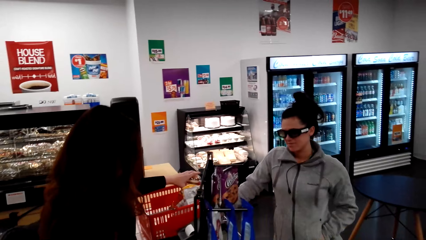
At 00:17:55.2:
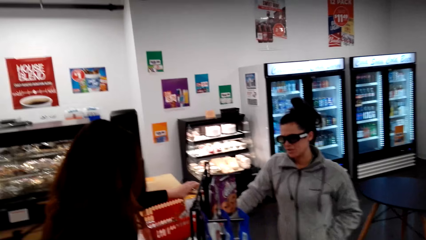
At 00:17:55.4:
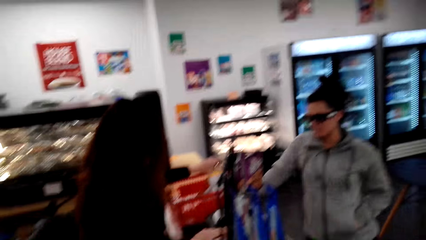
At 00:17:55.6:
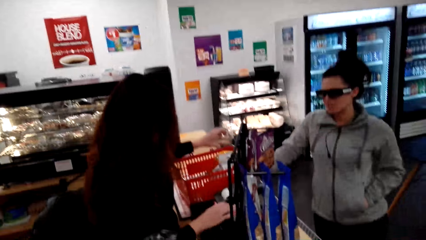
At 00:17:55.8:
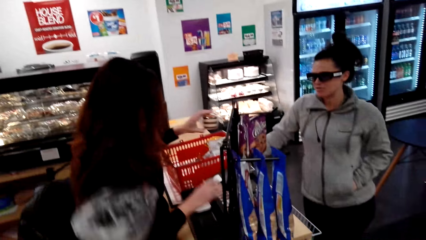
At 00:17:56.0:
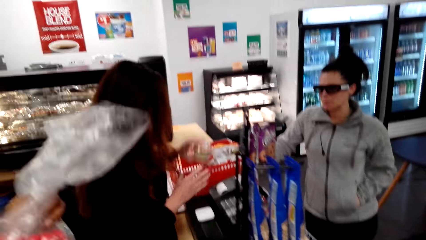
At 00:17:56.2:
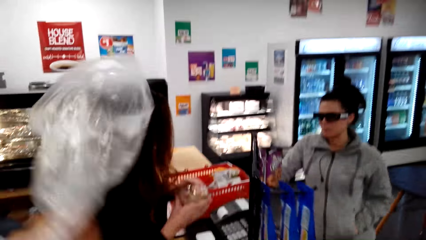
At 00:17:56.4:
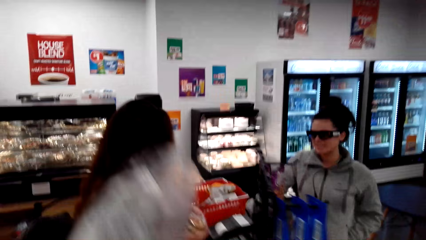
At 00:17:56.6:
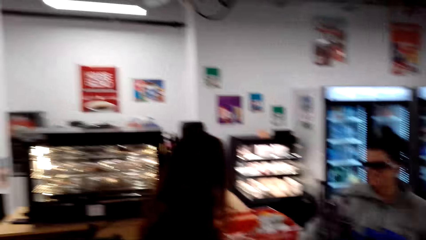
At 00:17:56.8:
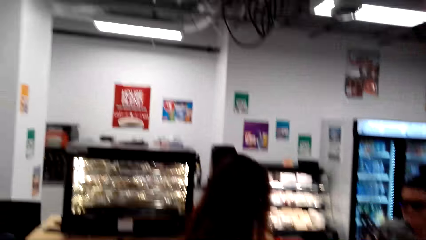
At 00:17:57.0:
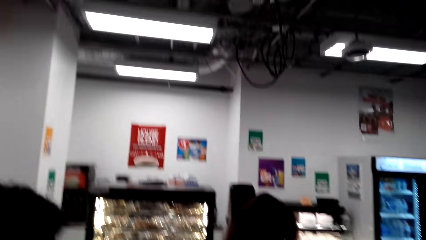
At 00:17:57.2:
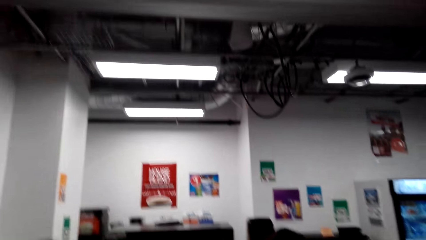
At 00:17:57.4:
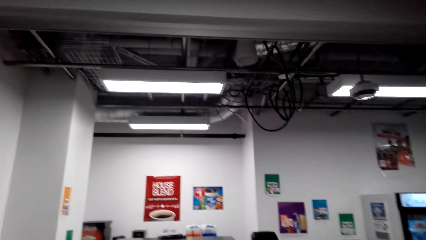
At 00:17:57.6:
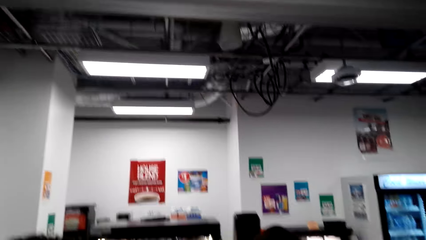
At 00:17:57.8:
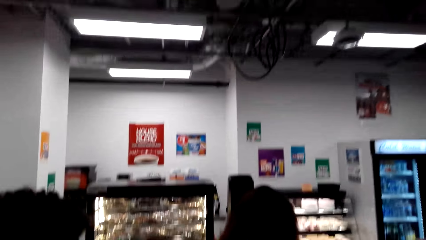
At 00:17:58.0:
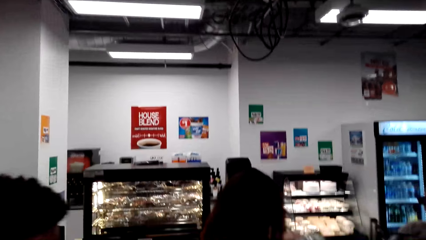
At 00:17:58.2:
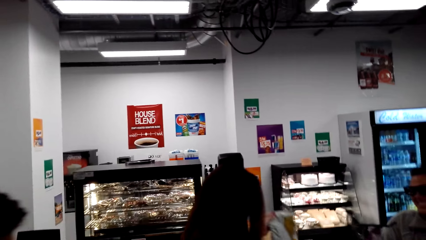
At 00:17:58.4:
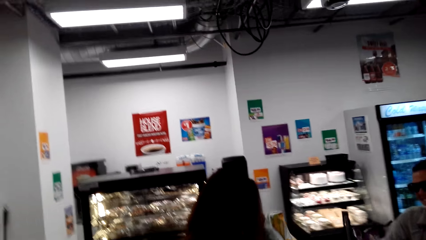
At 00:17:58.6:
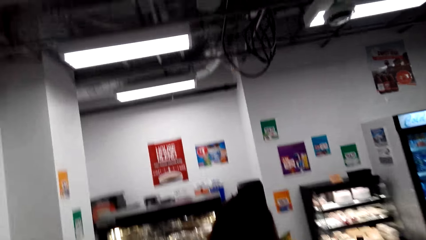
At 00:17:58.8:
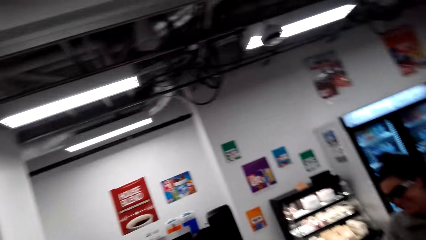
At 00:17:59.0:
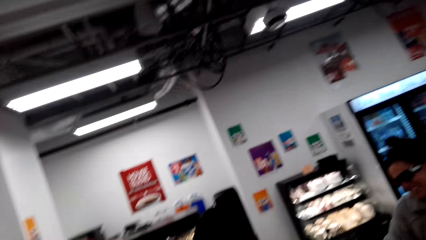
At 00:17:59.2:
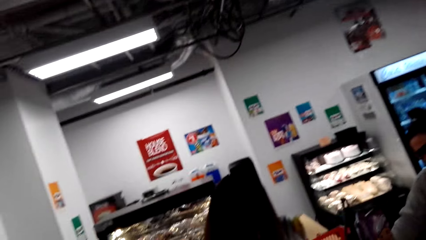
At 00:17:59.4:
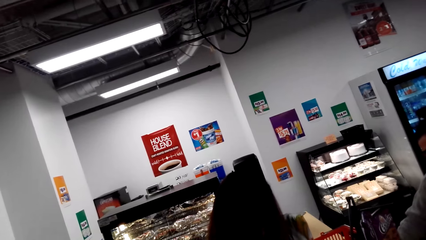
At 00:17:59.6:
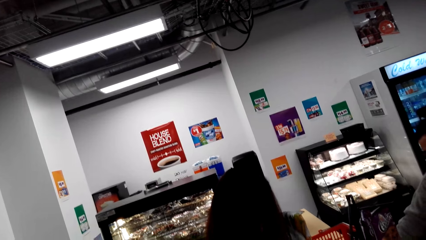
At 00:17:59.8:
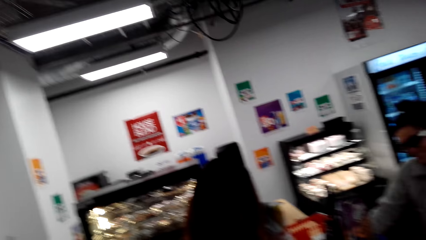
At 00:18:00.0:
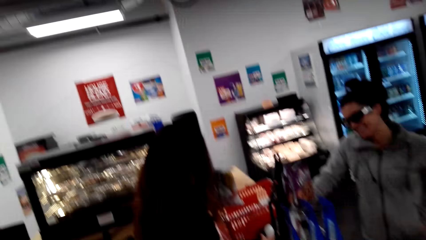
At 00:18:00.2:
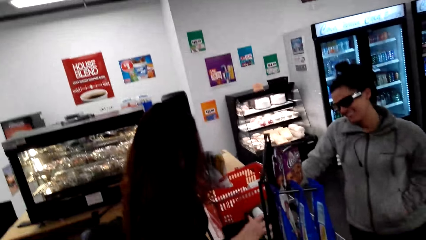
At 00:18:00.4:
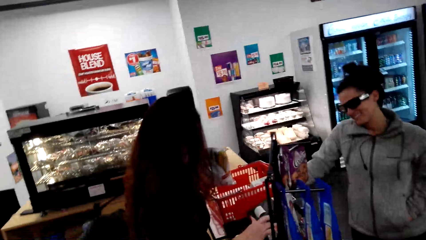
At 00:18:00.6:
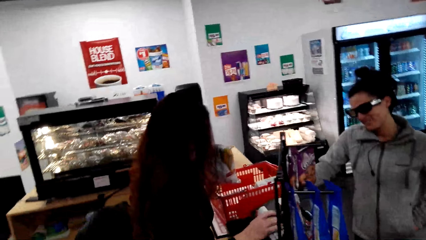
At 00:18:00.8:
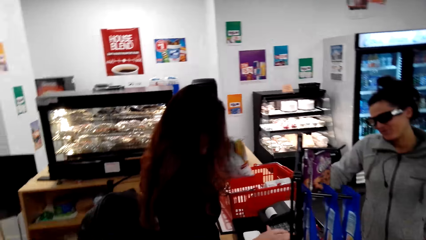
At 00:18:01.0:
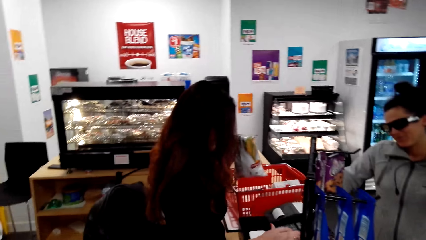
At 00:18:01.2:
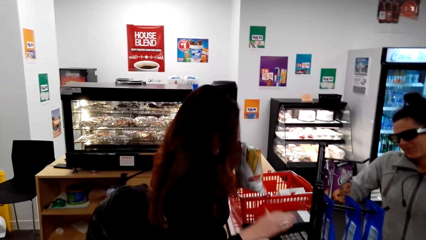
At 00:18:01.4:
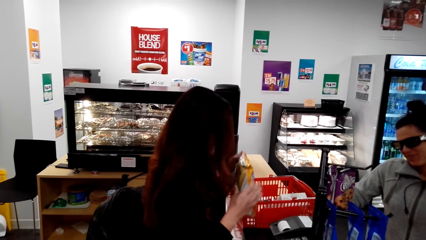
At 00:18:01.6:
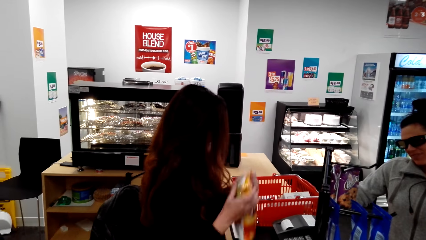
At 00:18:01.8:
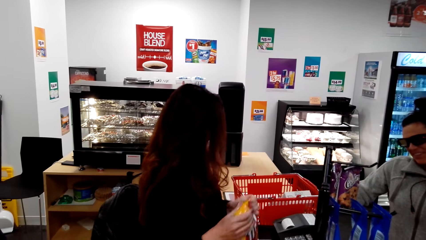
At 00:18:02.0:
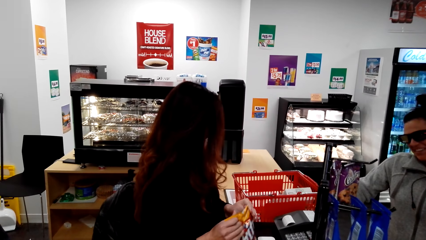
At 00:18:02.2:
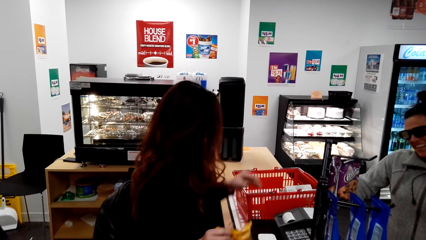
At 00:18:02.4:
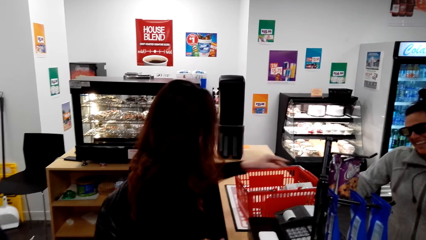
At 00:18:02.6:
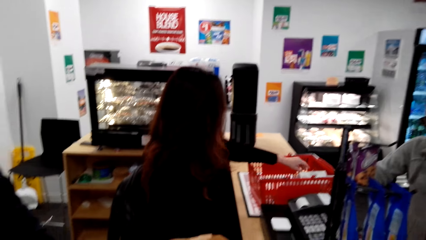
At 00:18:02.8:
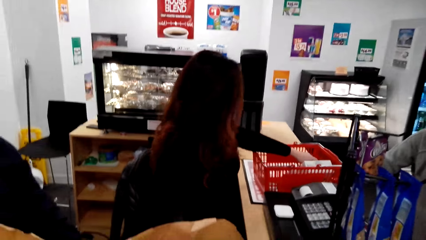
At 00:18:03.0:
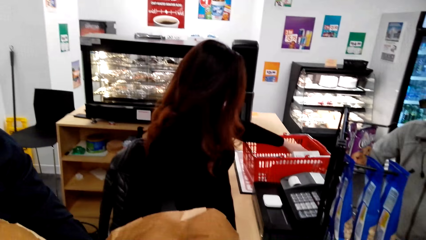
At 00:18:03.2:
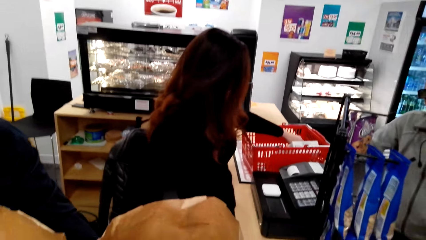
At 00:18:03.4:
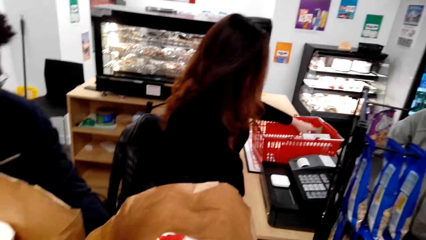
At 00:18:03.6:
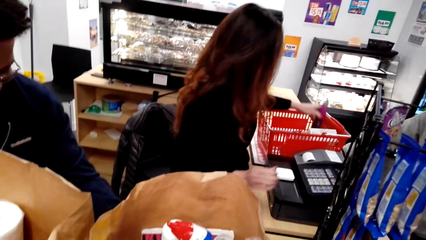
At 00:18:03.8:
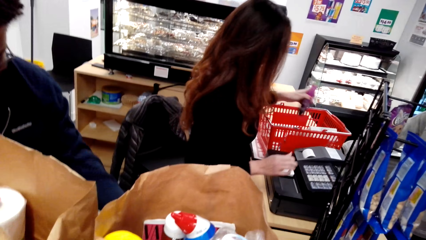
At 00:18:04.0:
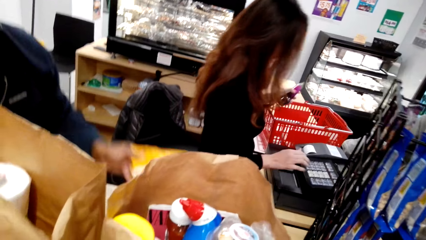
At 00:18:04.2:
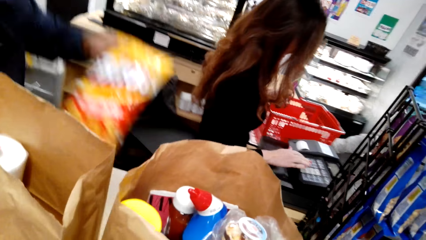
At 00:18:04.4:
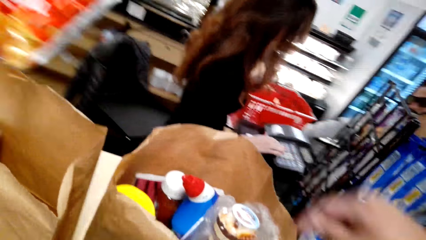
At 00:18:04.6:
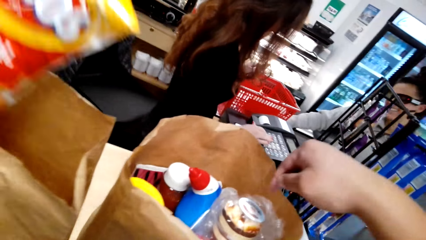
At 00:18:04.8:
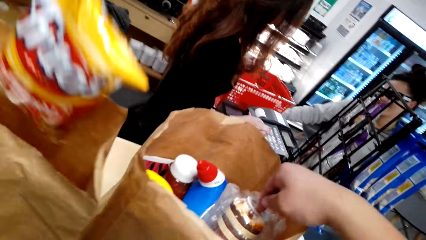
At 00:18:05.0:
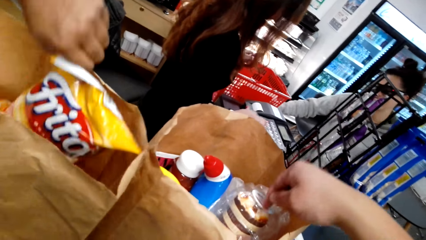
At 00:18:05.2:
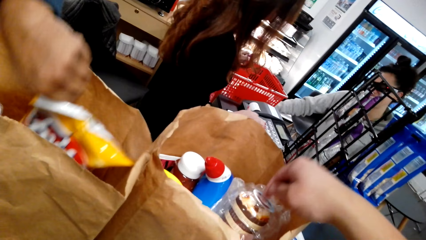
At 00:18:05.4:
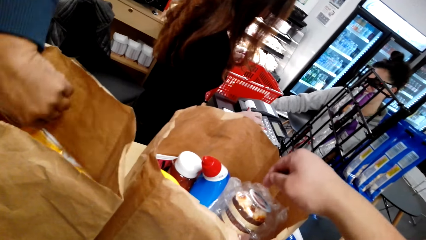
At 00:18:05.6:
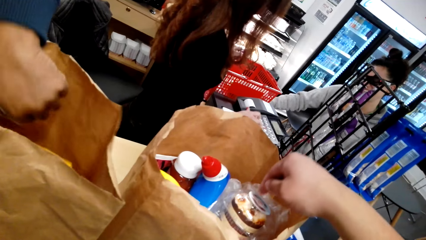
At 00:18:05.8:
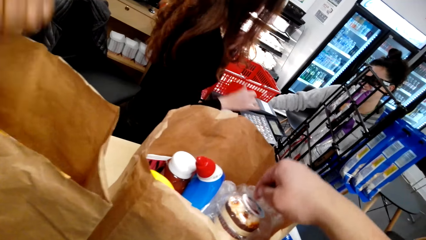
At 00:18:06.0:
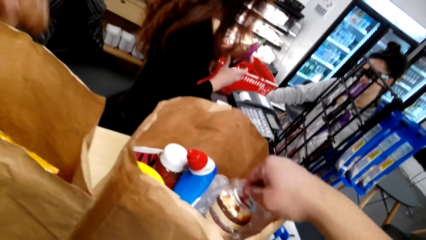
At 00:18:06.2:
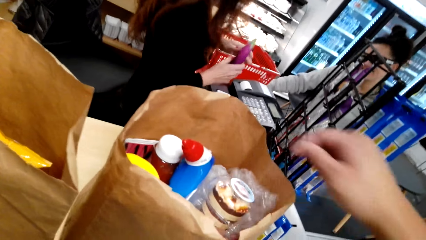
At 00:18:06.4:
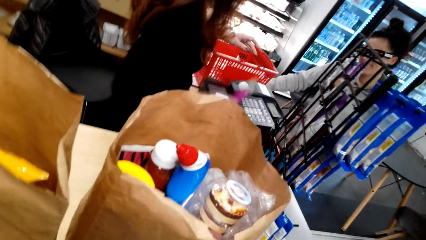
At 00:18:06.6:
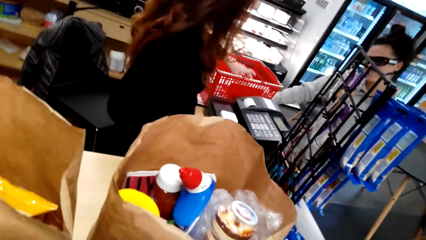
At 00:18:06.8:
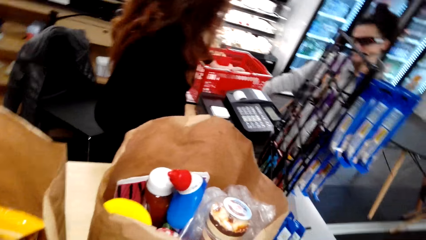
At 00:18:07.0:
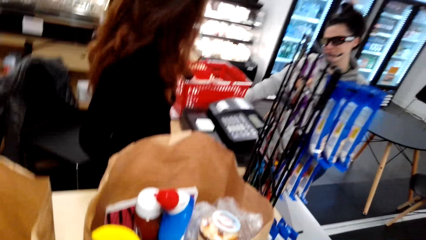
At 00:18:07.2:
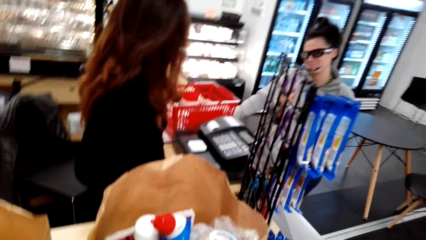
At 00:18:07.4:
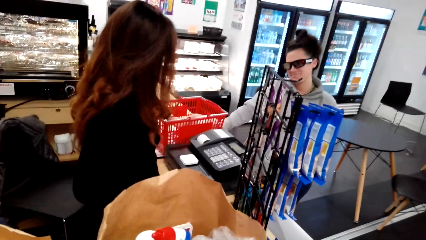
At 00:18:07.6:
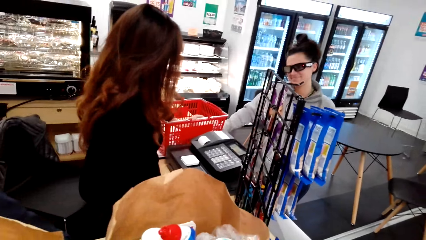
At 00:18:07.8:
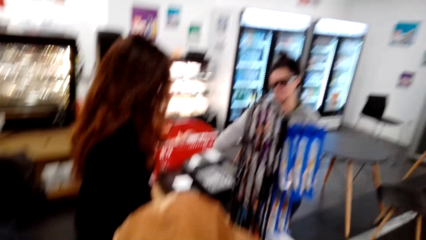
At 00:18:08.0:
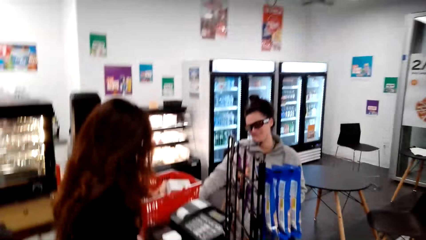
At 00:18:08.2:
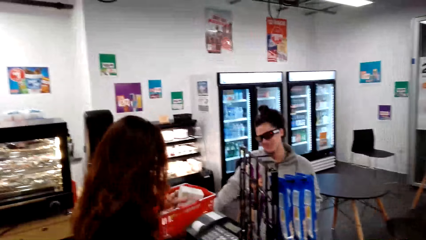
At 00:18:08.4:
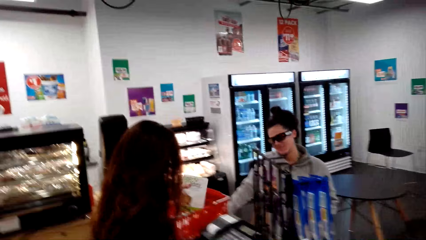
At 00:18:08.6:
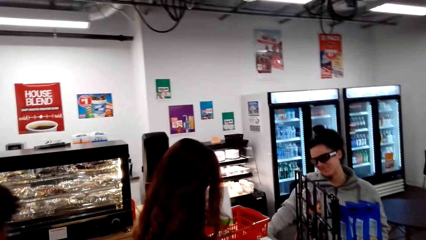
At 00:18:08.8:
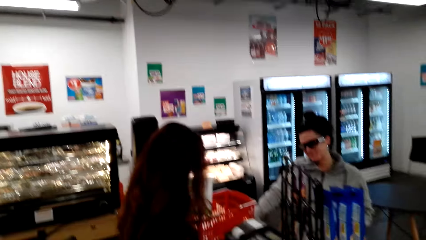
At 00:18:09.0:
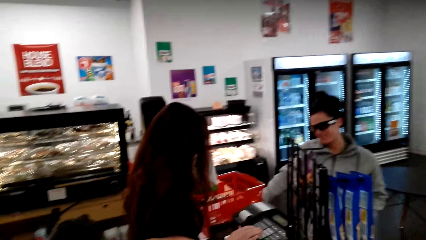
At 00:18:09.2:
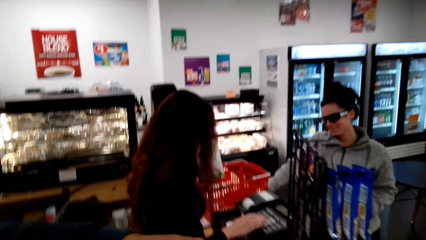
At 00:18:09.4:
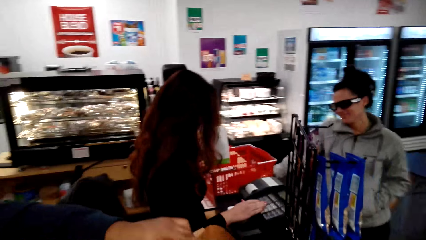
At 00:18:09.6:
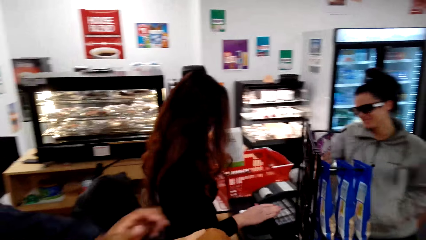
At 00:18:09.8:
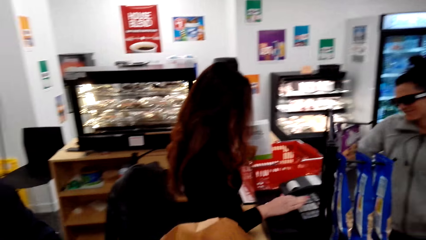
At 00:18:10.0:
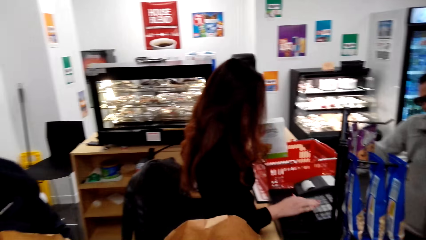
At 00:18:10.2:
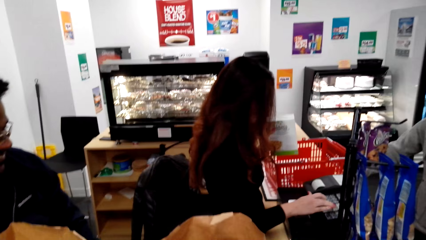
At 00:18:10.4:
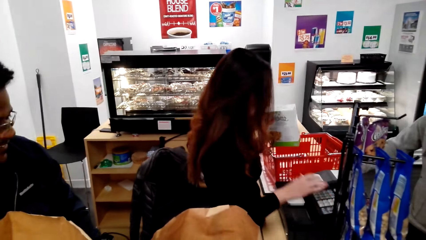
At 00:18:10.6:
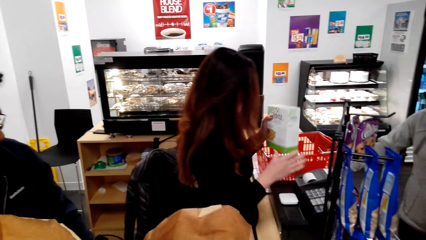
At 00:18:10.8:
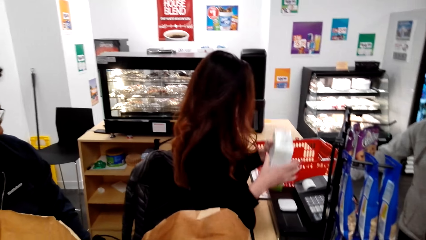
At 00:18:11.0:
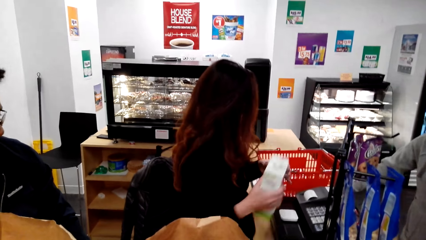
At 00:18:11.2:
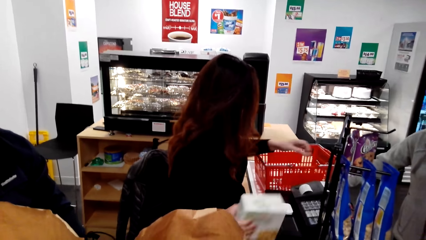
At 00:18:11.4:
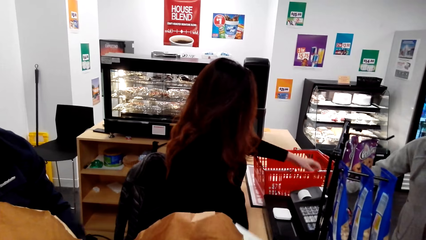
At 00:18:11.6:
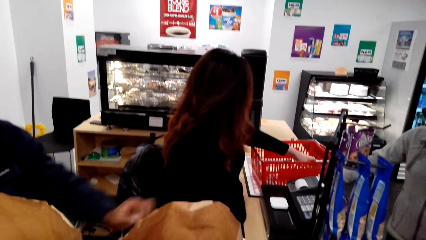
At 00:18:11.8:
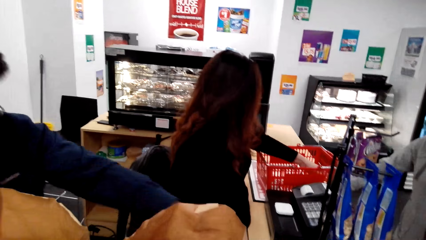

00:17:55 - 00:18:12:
The camera wearer picks something and looks around. They touch an item in the pack bag. They look around.
